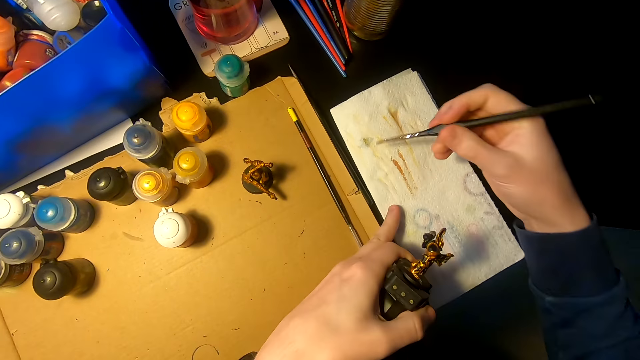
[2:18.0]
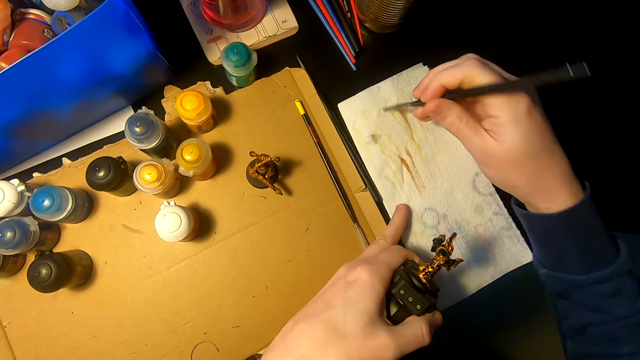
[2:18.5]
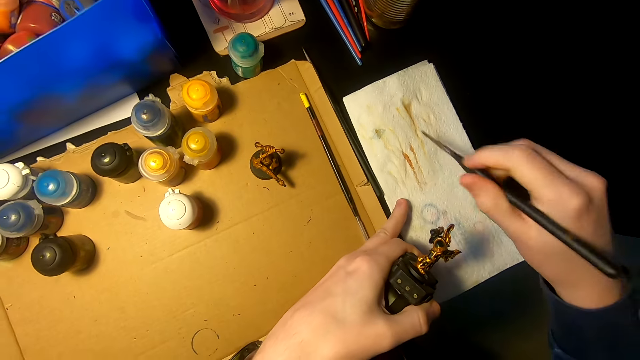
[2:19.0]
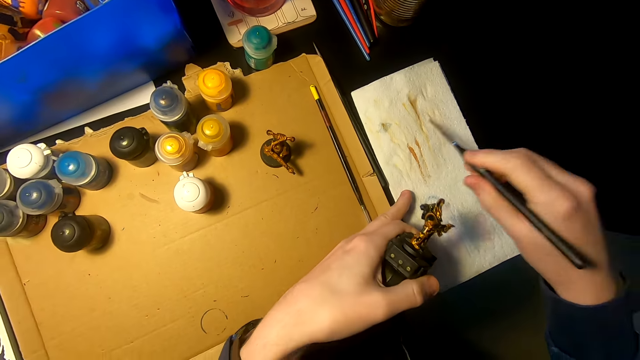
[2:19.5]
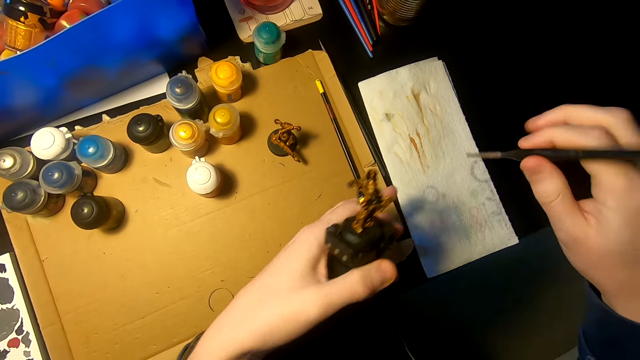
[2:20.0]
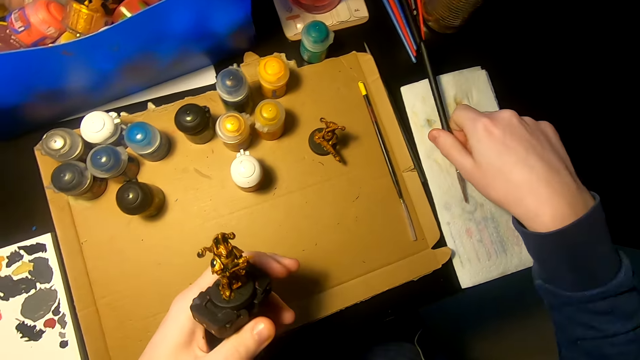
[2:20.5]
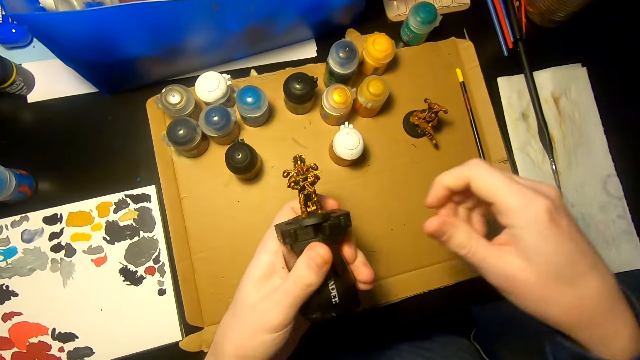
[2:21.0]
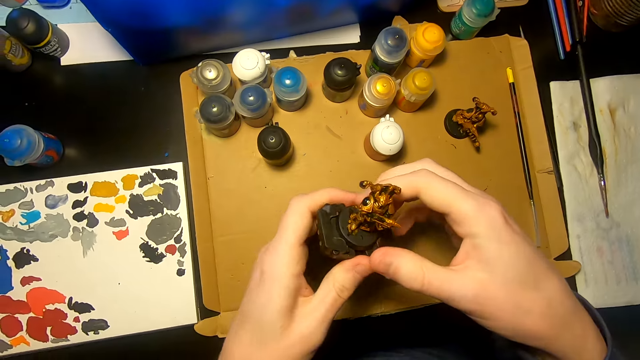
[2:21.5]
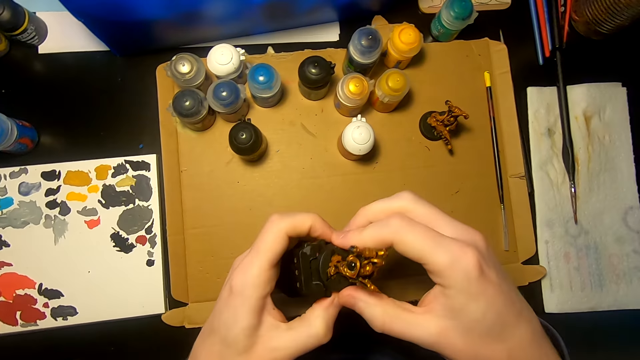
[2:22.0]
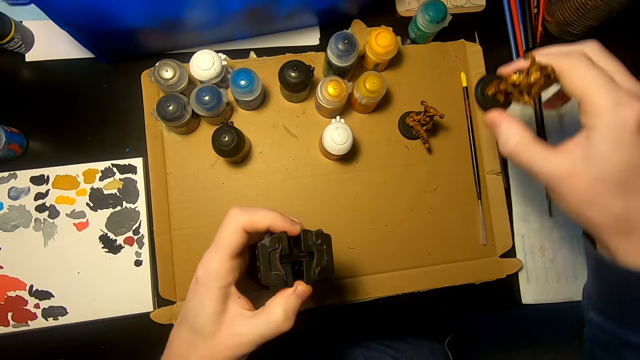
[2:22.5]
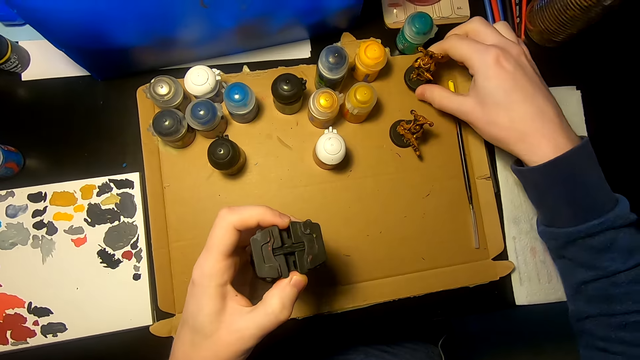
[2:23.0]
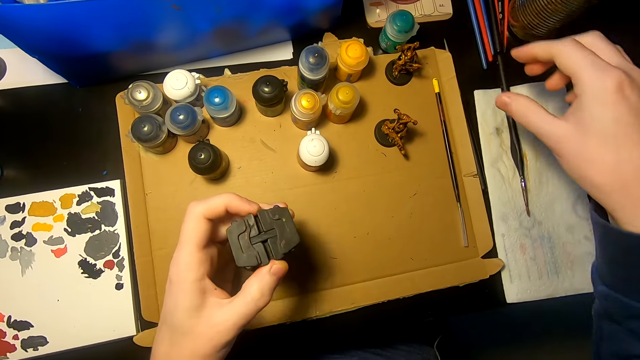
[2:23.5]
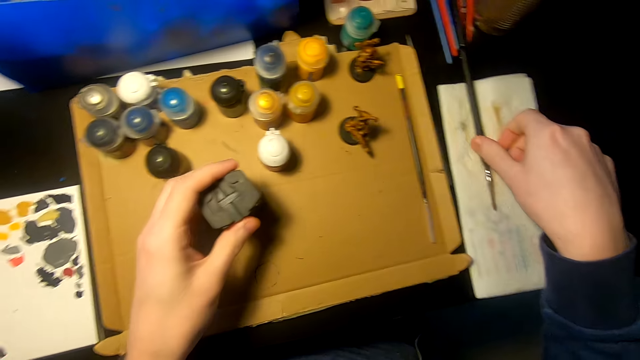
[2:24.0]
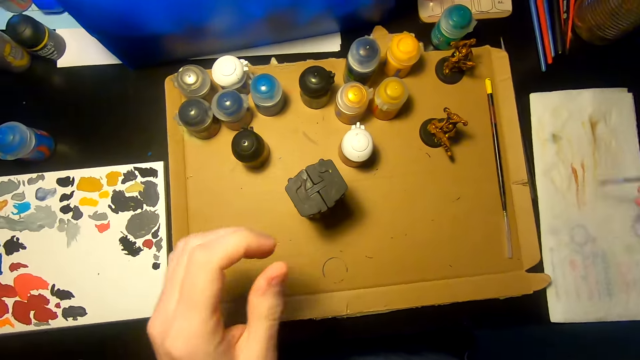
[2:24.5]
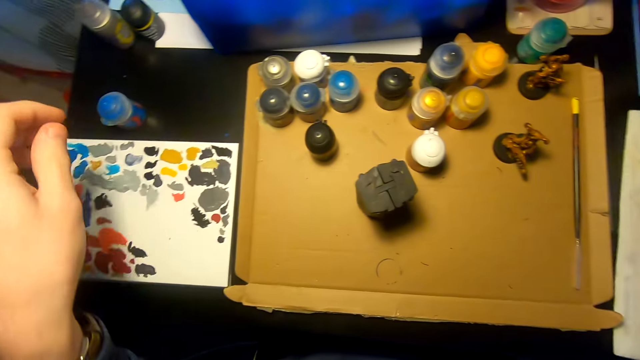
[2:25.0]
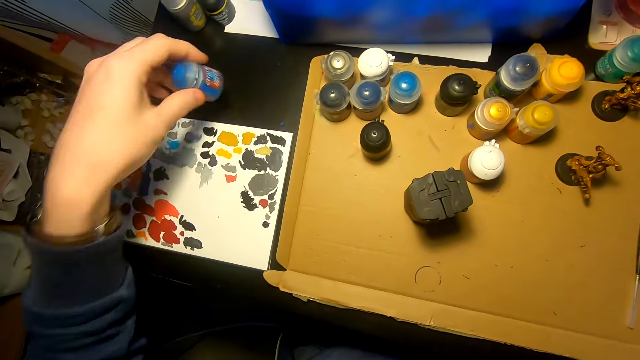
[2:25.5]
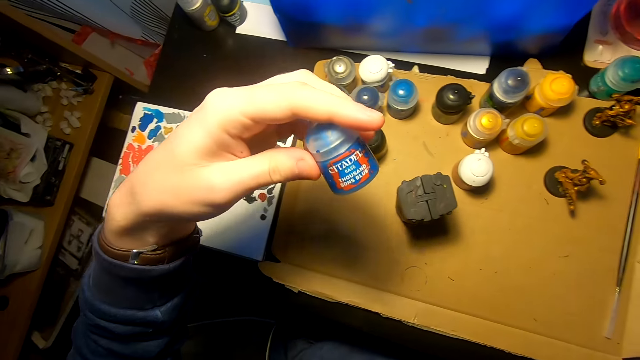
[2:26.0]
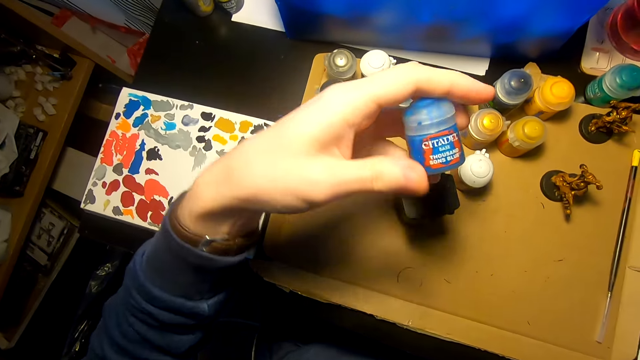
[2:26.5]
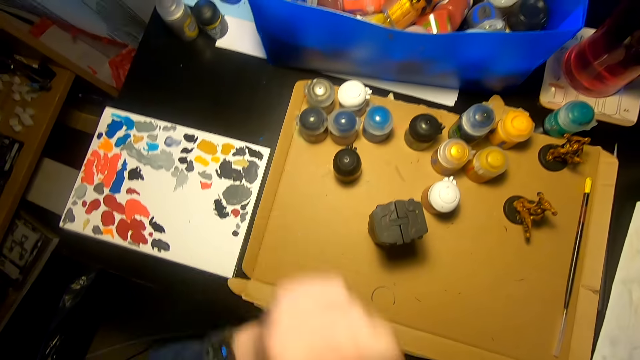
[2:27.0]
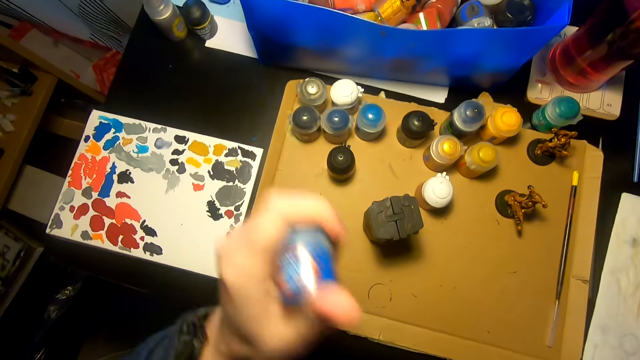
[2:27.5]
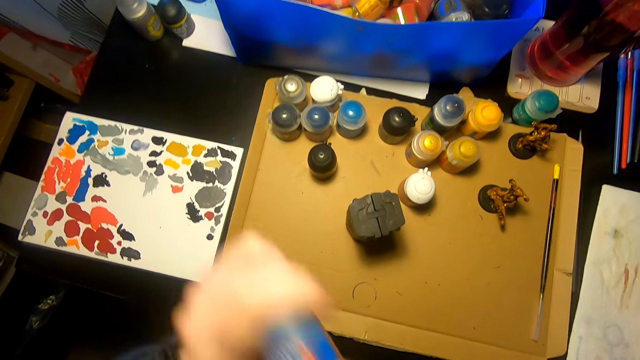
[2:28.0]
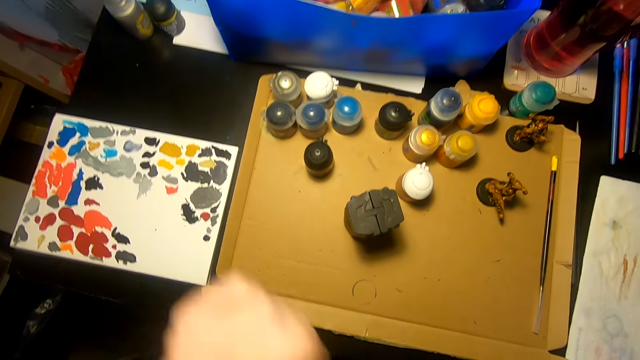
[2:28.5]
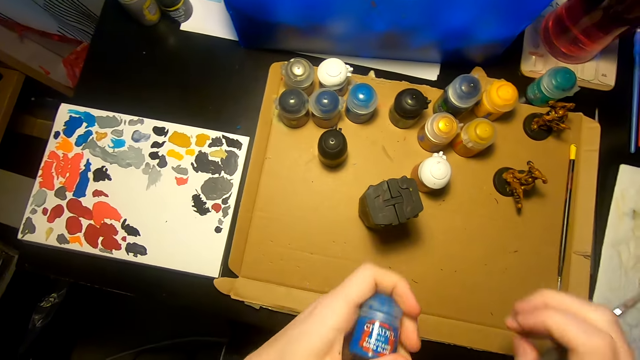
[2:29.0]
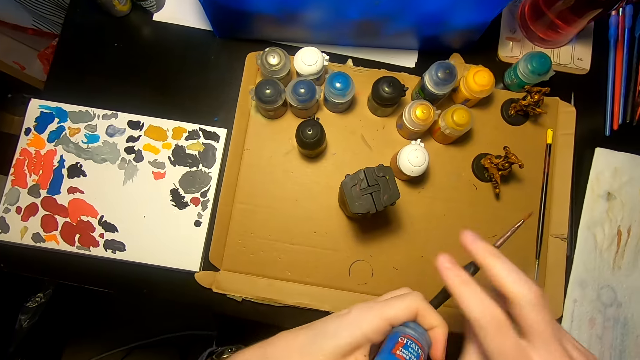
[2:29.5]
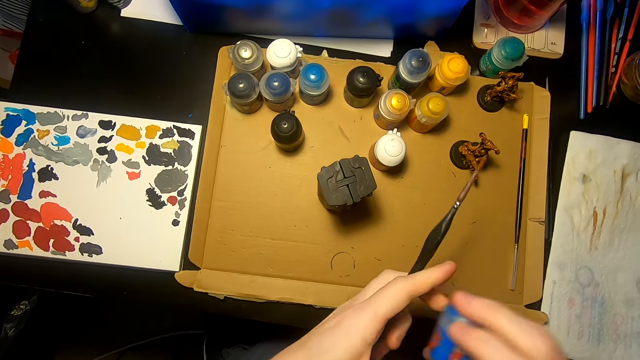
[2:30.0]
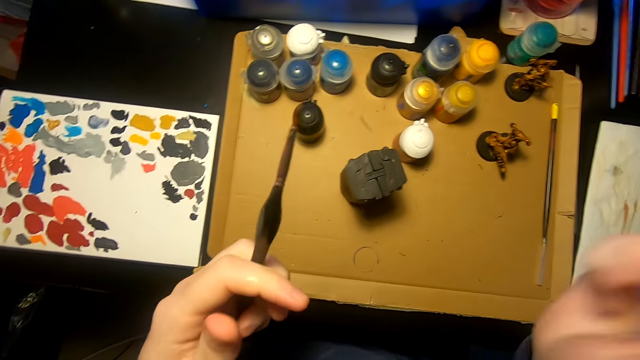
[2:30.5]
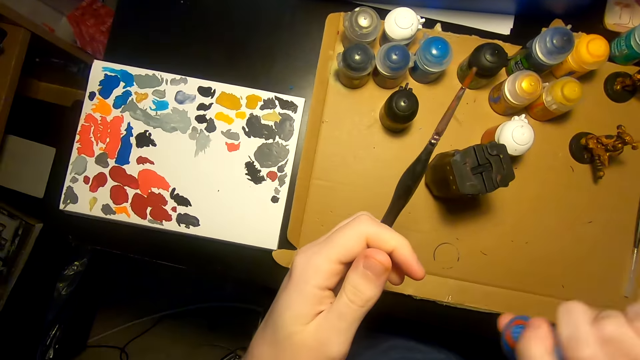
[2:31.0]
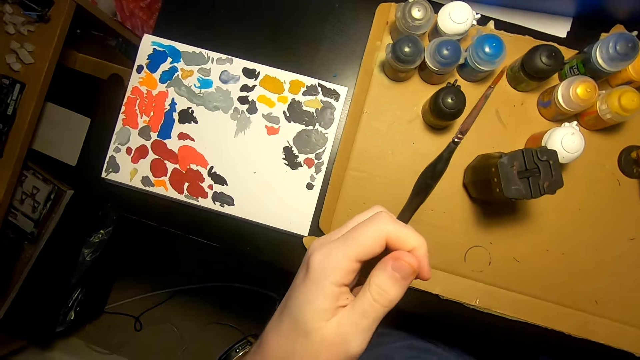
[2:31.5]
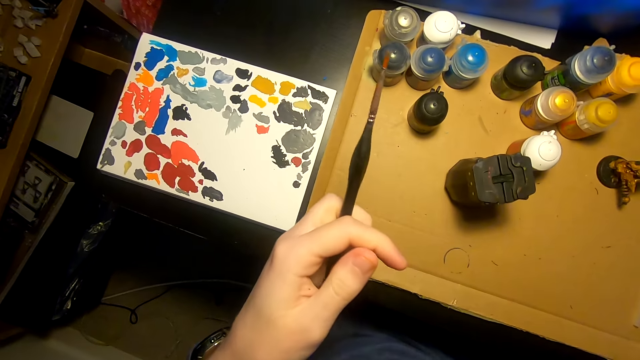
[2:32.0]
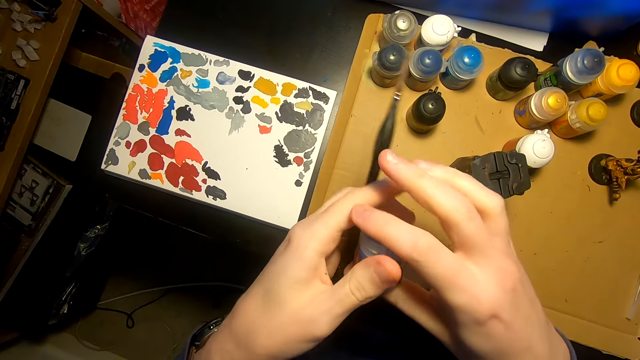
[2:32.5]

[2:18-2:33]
The camera wearer holds the paintbrush. They place the painting brush on top of a piece of tissue paper. They remove the head of the model sculpture. They hold the monument and put the monument on the table. They pick up the painting brush. They pick up a bottle of paints. They hold the citadel. They shake the bottle of paints. They hold the paintbrush.

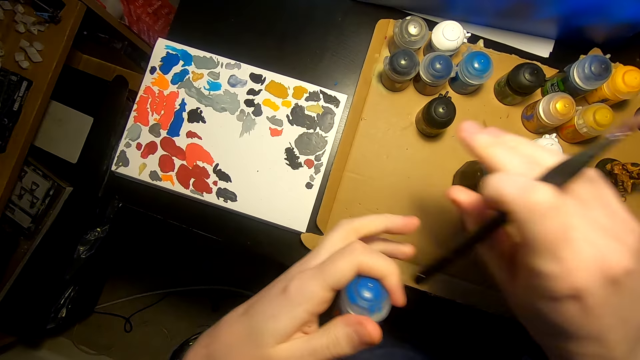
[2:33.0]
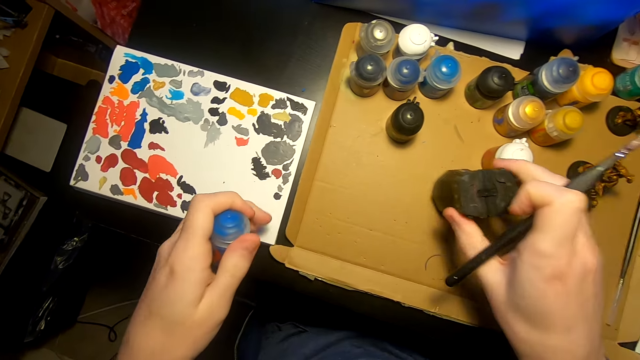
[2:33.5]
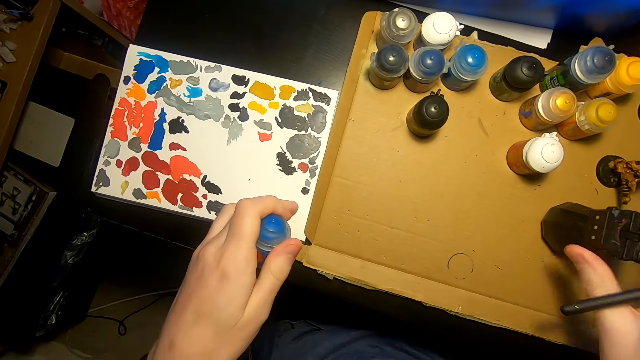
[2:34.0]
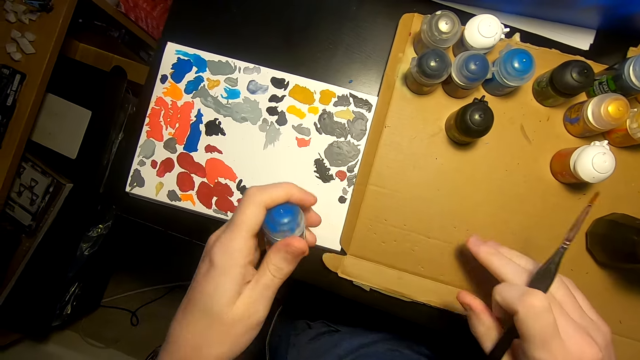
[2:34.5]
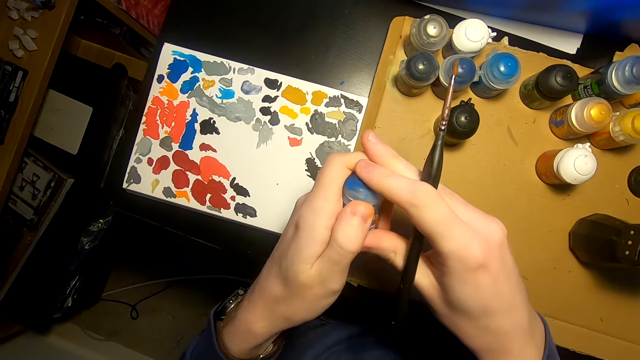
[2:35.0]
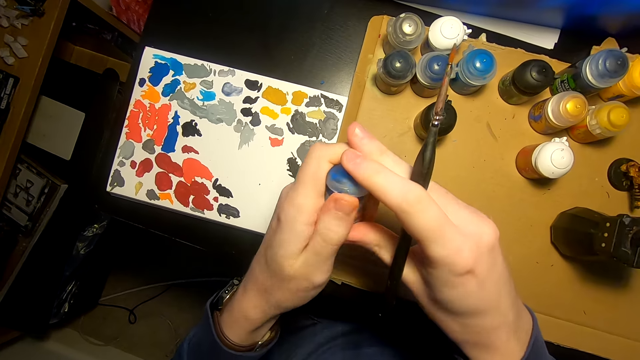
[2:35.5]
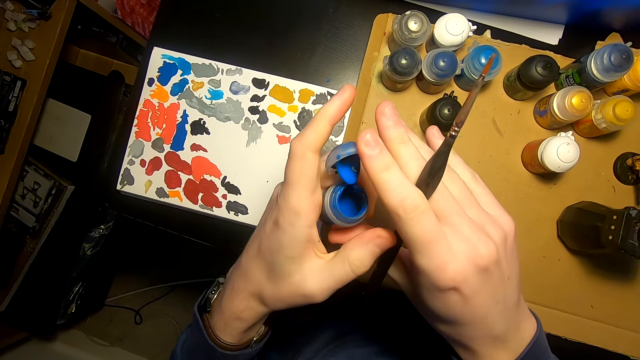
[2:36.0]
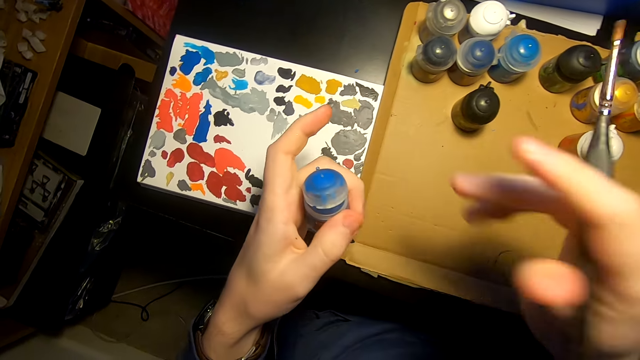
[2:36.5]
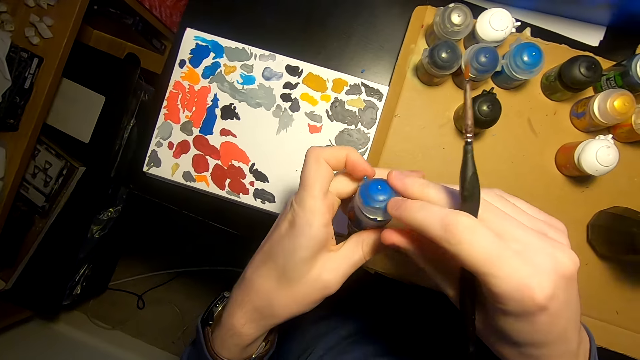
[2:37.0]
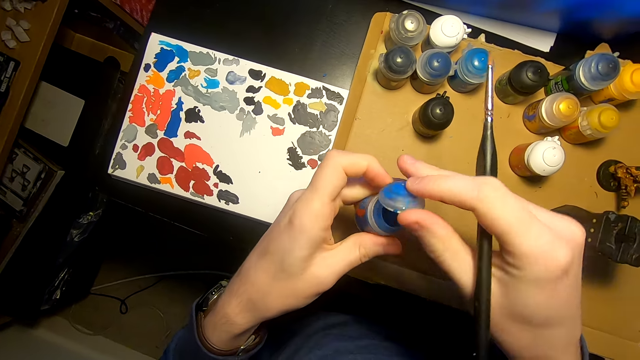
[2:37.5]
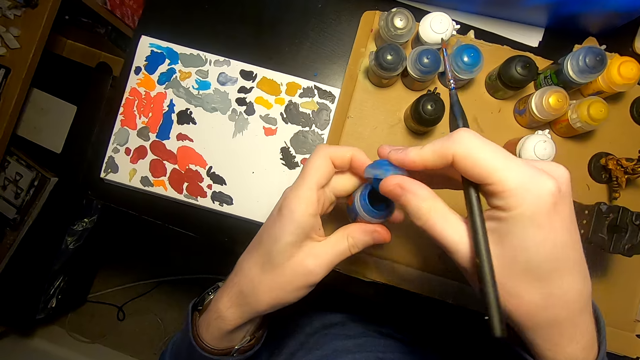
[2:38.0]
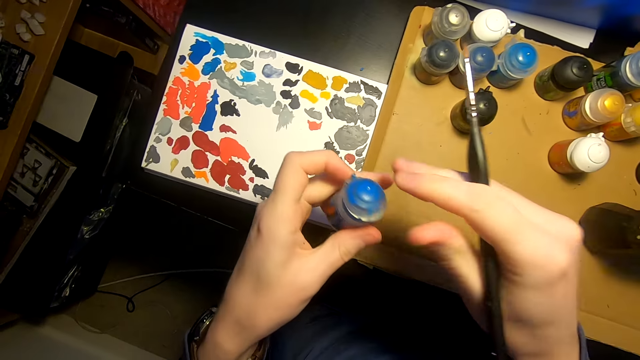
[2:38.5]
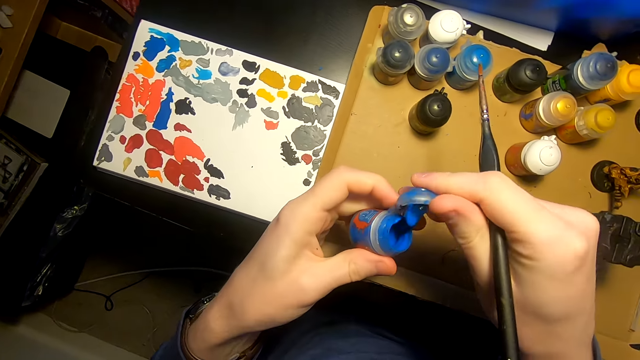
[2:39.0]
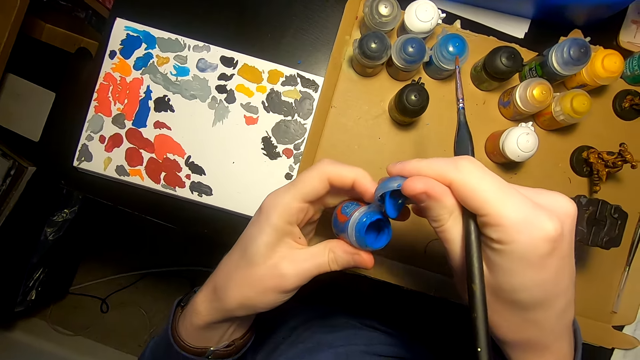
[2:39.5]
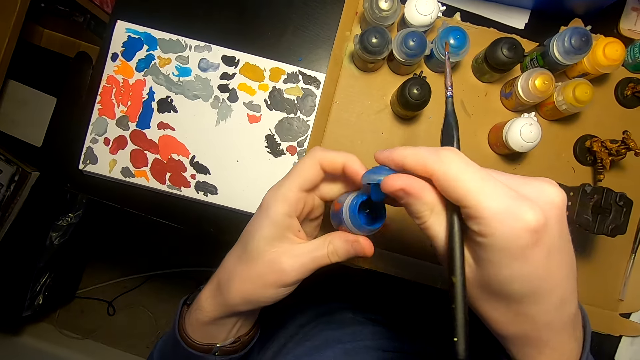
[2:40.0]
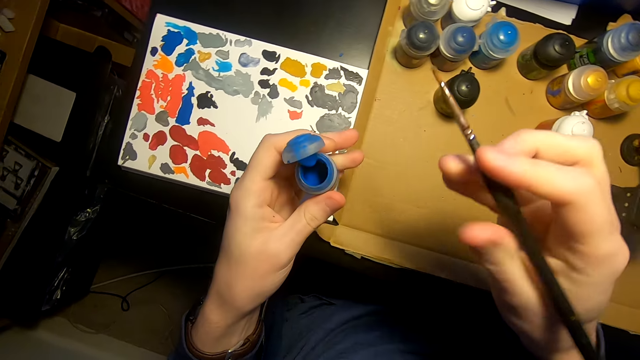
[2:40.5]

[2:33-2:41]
The camera wearer opens a bottle of paints.
